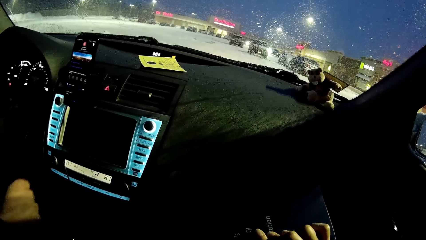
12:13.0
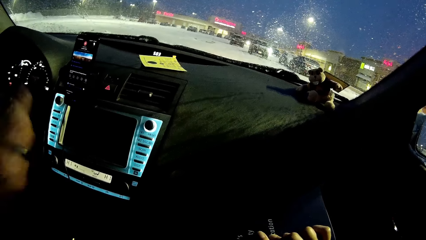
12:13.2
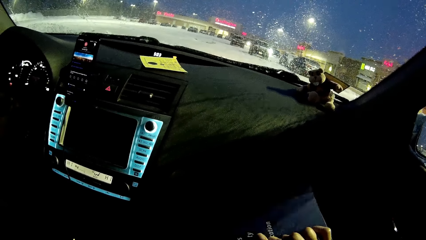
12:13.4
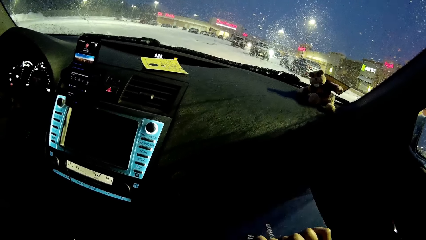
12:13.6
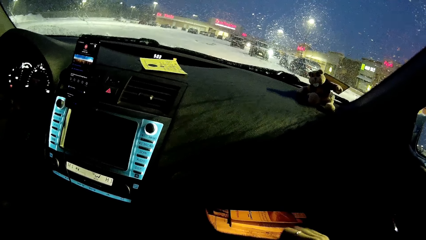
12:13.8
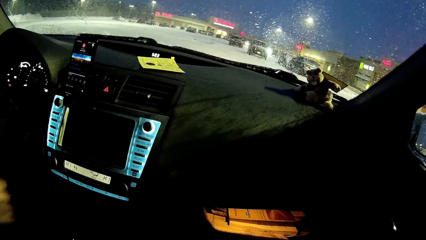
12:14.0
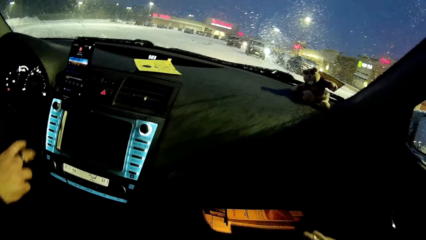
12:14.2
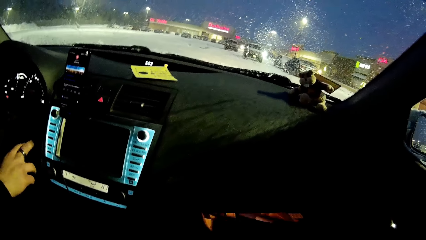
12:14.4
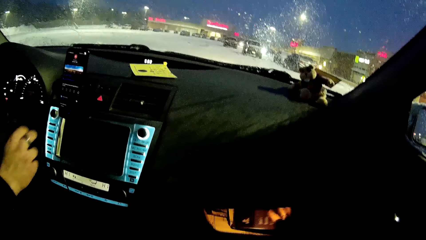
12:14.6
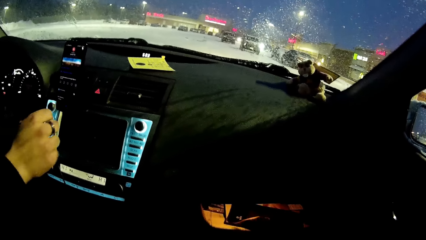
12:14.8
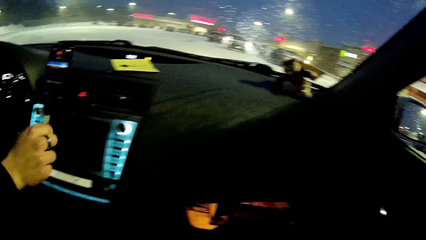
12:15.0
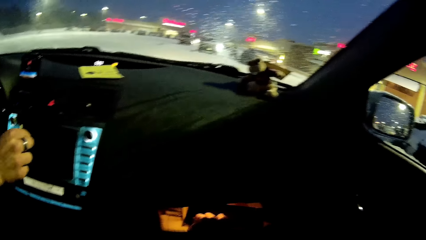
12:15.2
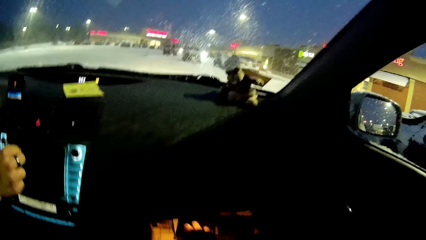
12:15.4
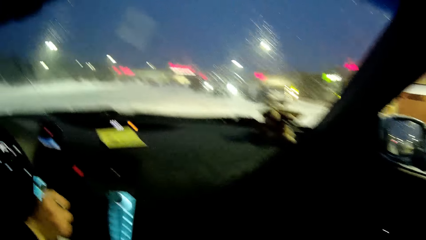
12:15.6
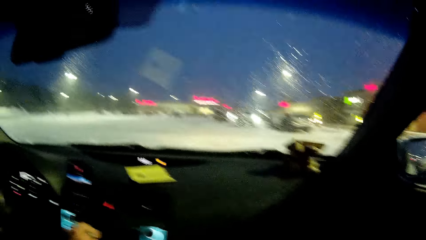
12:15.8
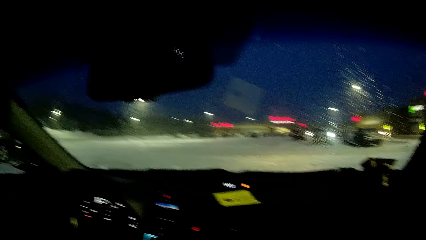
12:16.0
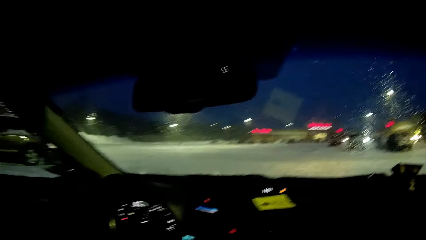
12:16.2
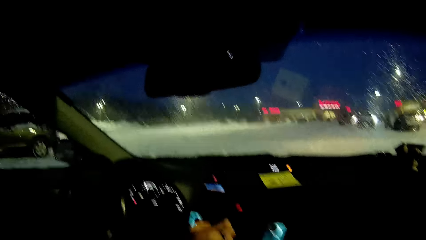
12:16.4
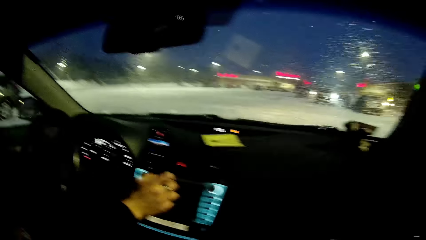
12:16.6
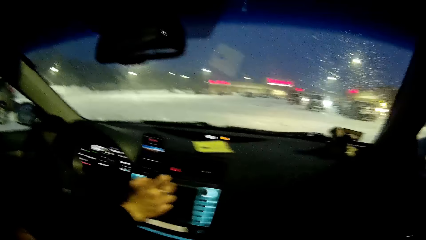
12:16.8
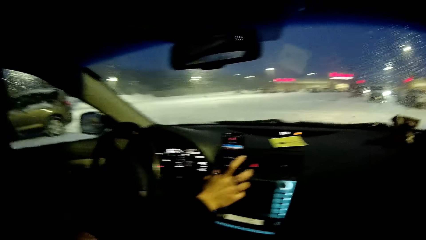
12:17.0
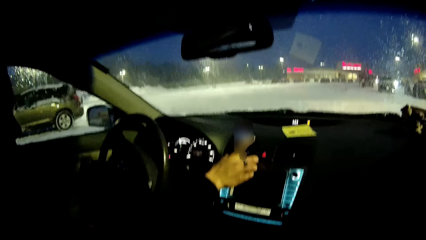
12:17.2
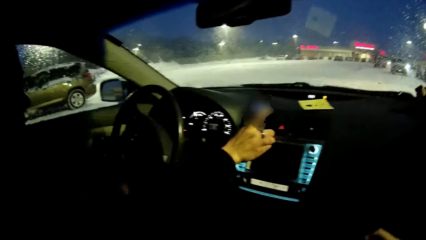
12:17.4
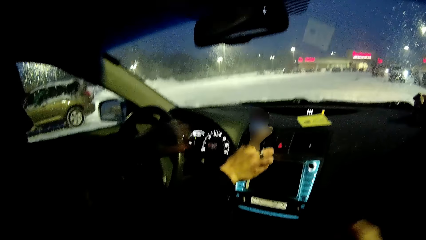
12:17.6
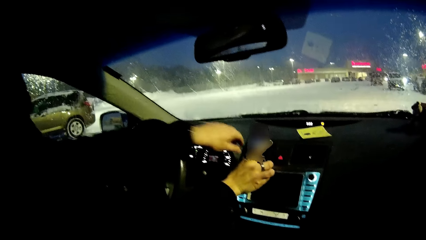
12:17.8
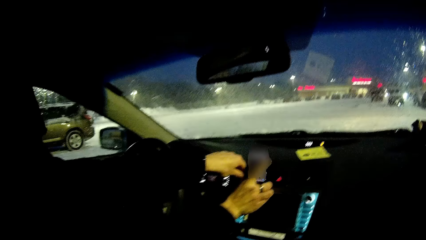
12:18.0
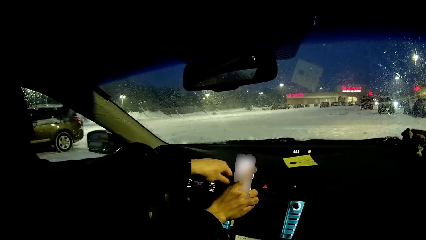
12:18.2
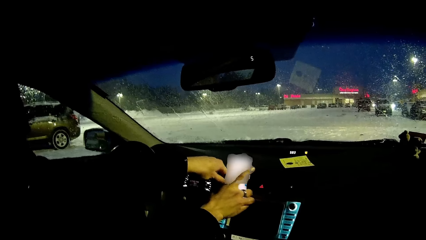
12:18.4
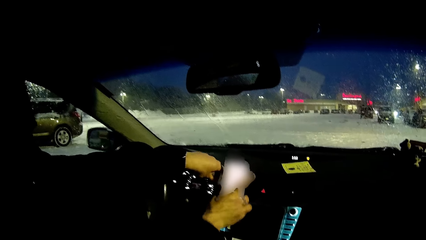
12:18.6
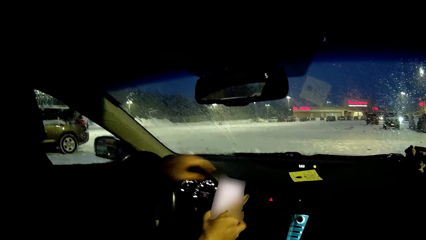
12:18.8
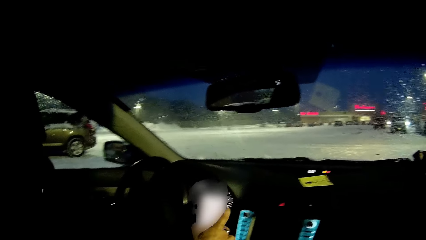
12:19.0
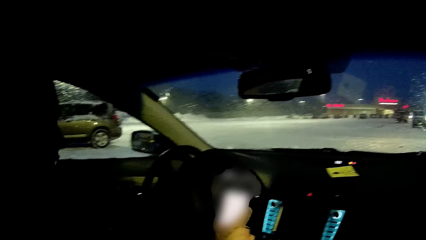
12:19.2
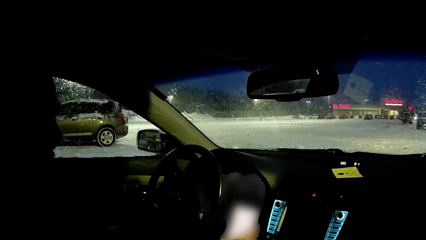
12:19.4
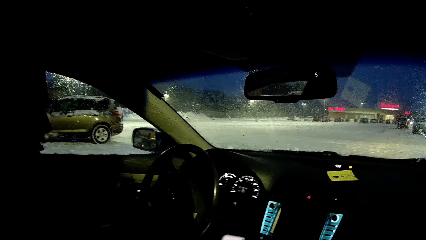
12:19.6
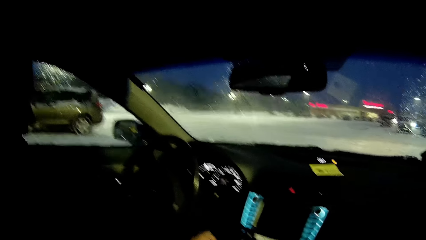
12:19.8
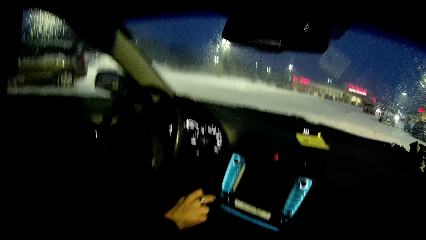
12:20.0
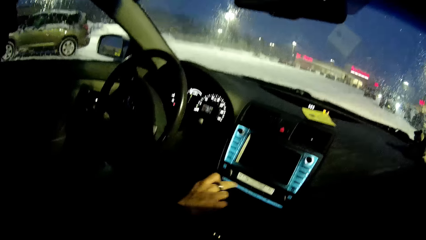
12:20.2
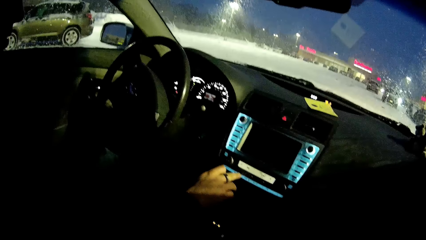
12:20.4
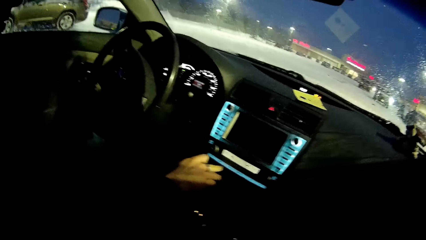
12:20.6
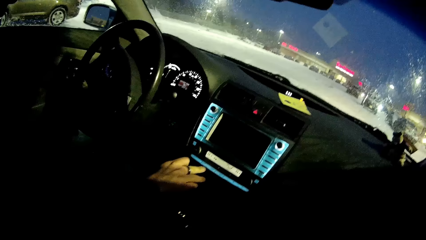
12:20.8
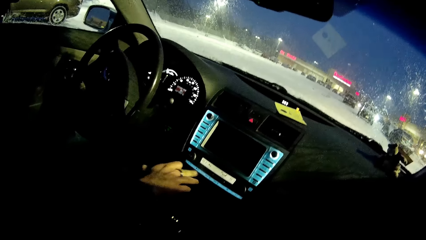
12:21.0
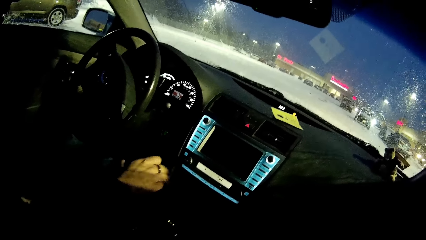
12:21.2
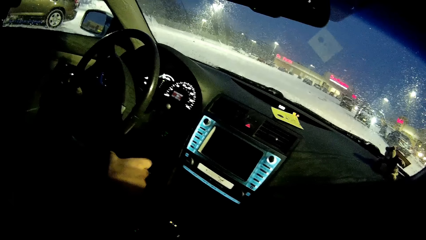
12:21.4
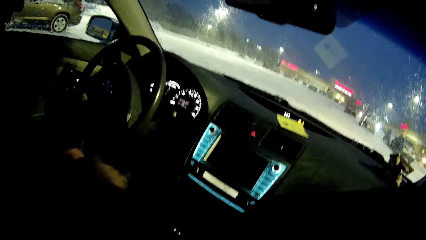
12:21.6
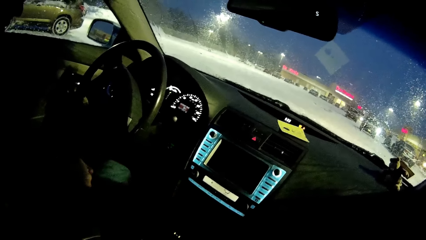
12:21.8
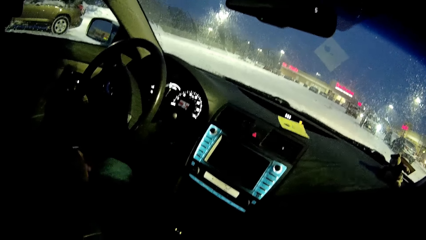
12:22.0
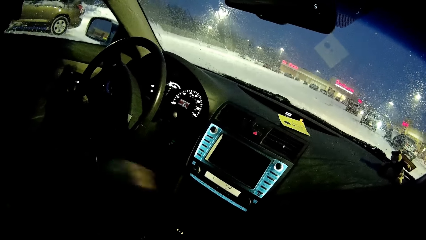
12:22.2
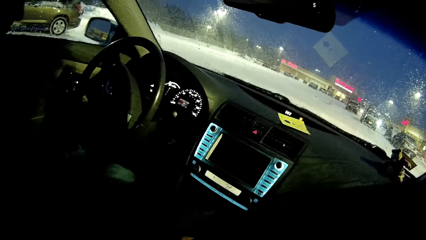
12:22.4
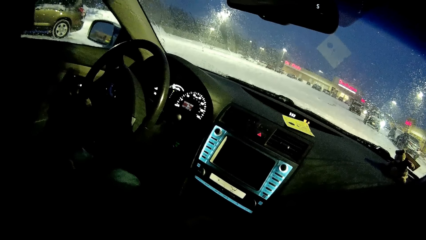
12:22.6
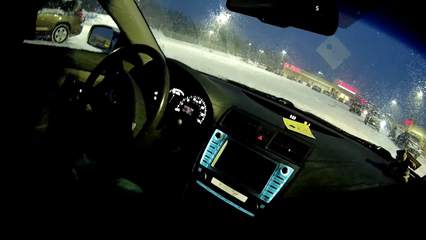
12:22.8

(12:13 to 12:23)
The camera wearer takes a book out of the dashboard. They put the book in the dashboard. A person takes a phone. The camera wearer looks at the windscreen. They take the phone from the dashboard. They look at the control panel.
